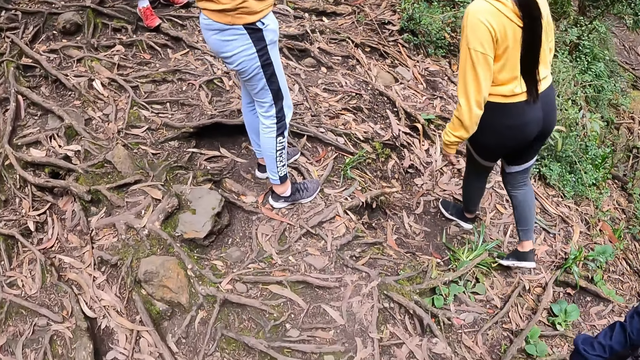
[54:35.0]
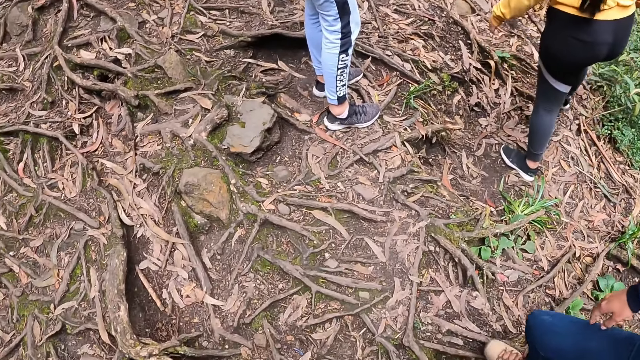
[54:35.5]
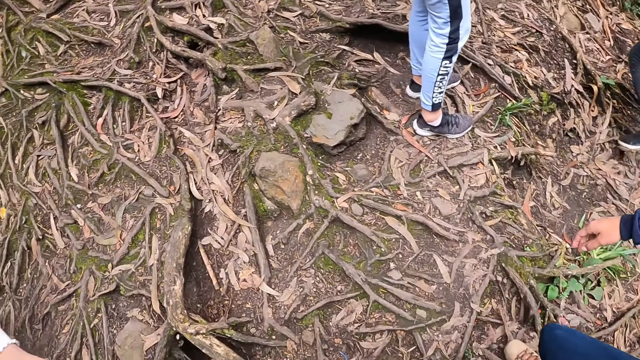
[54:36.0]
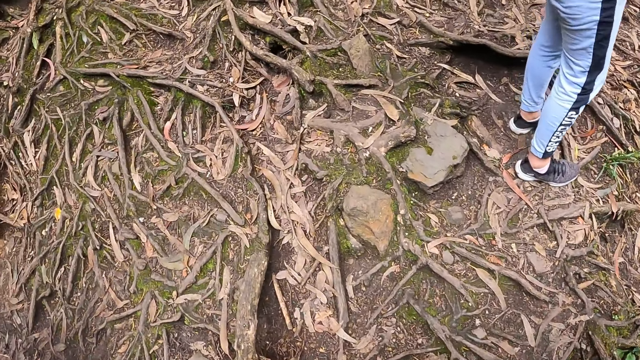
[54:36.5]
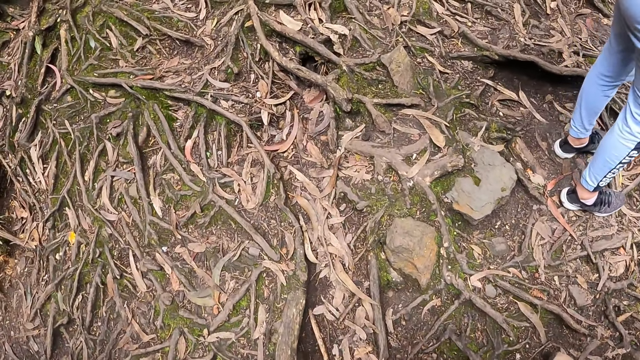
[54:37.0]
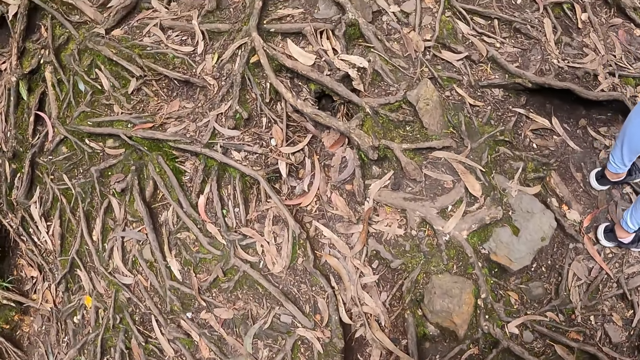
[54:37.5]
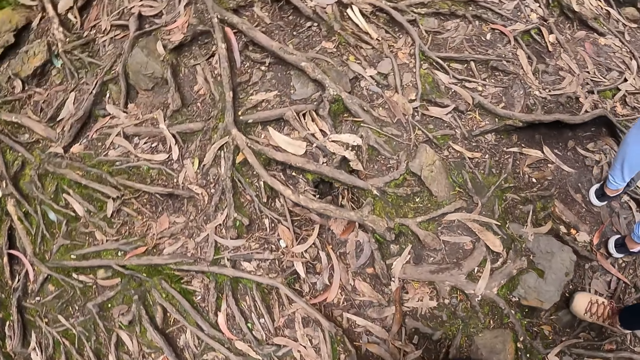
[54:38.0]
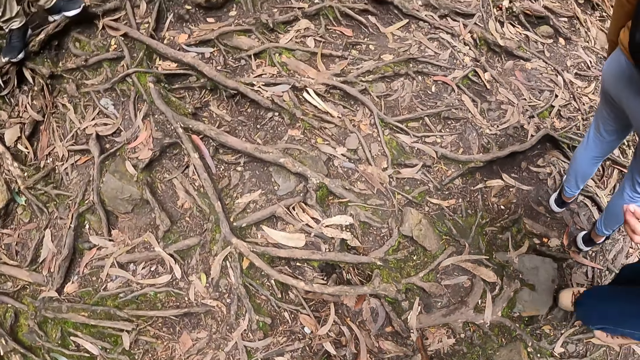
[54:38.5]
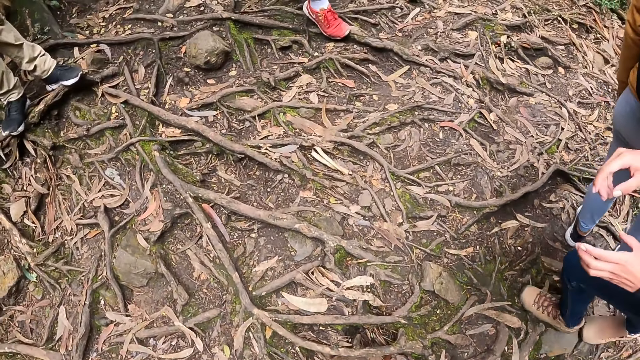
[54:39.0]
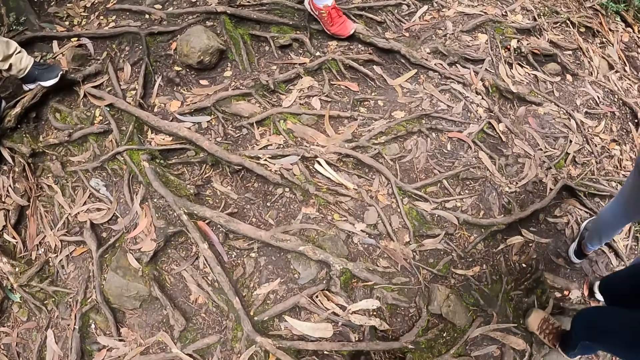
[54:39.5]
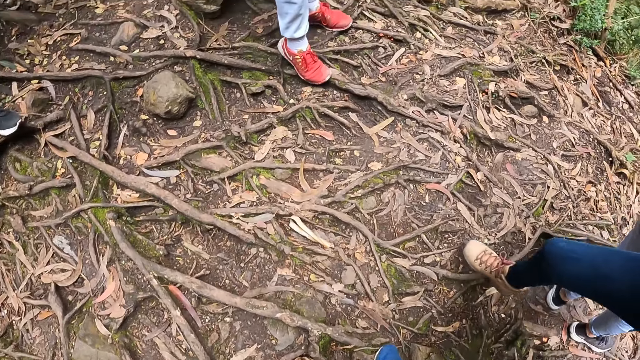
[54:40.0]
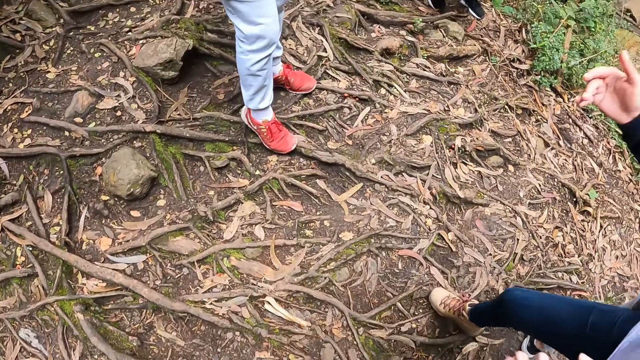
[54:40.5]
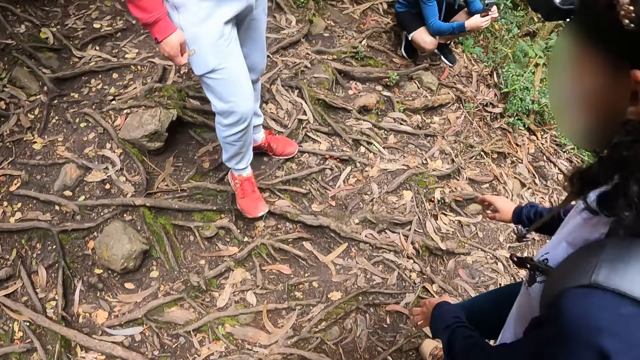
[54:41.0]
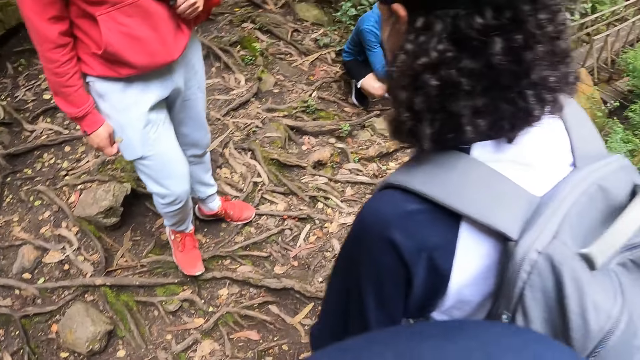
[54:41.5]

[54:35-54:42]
The camera wearer walks.

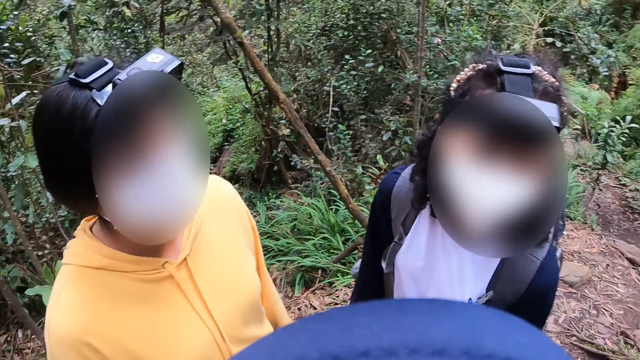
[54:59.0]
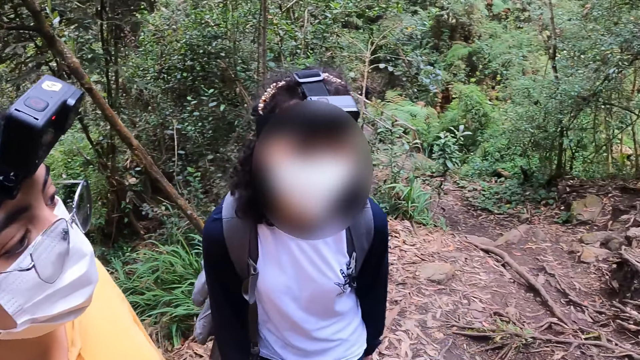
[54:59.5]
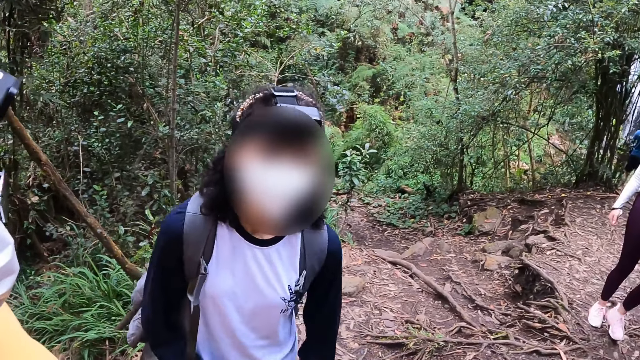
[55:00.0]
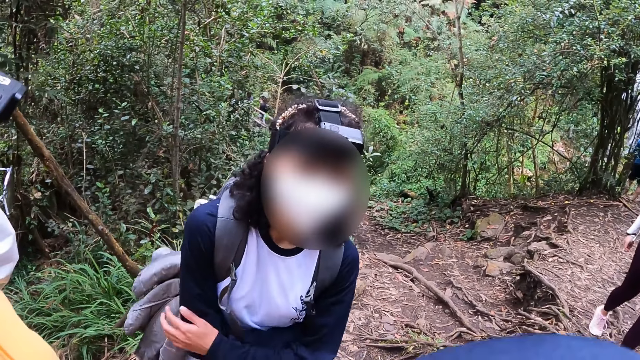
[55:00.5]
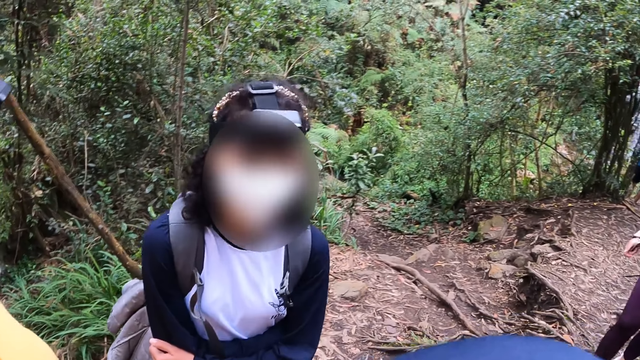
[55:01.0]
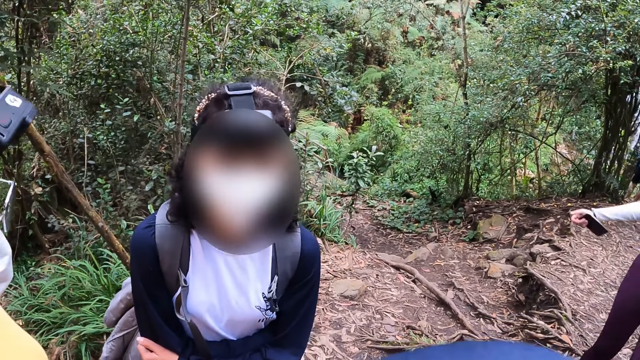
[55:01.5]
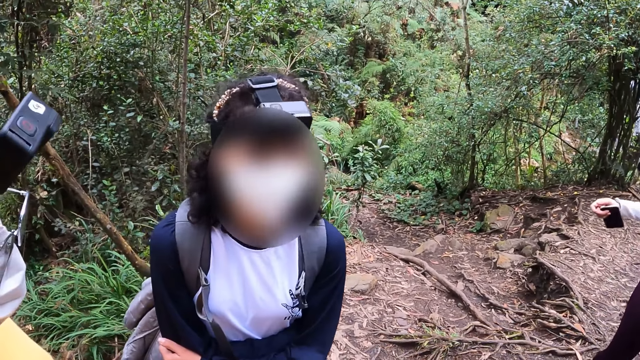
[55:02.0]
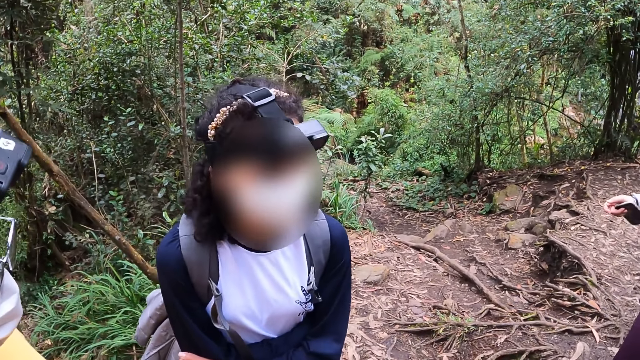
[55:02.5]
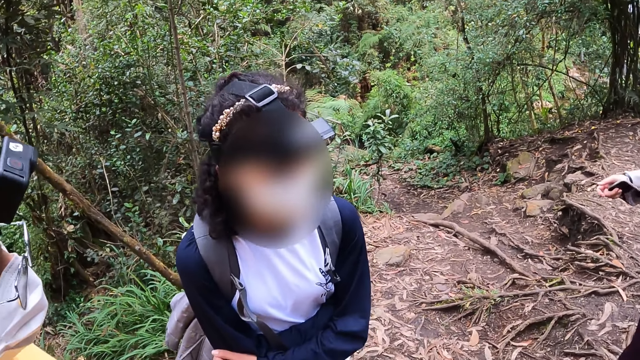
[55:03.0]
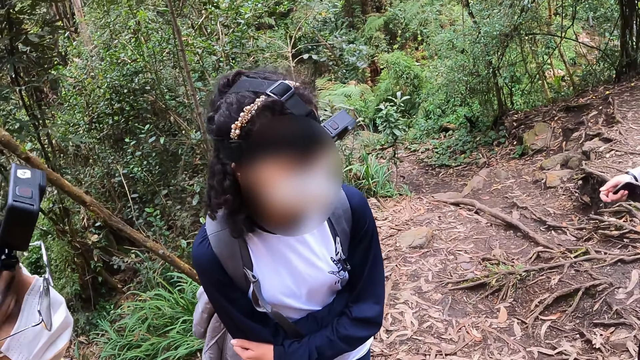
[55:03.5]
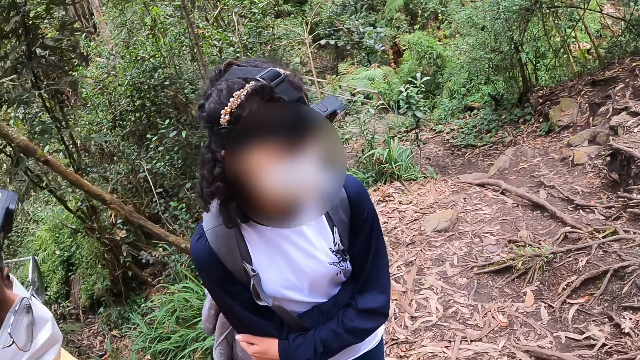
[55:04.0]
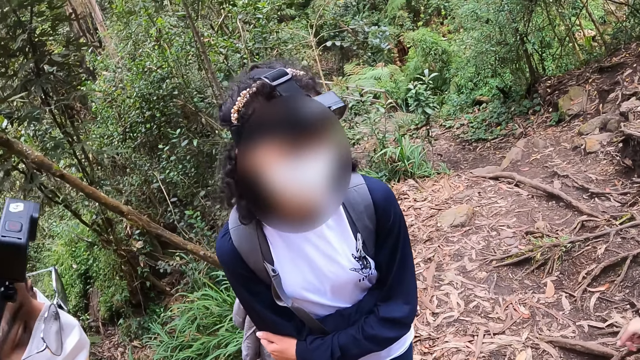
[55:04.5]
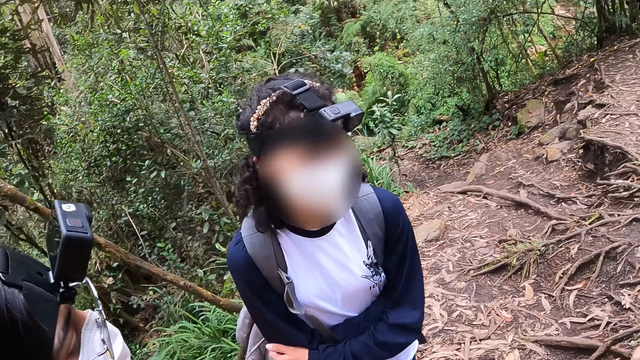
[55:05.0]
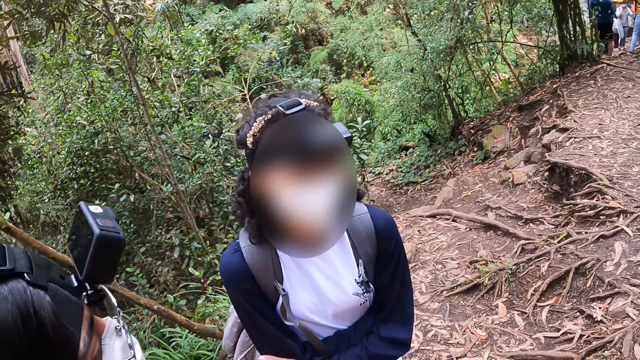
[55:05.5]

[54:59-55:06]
The camera wearer talks to a person and another person.

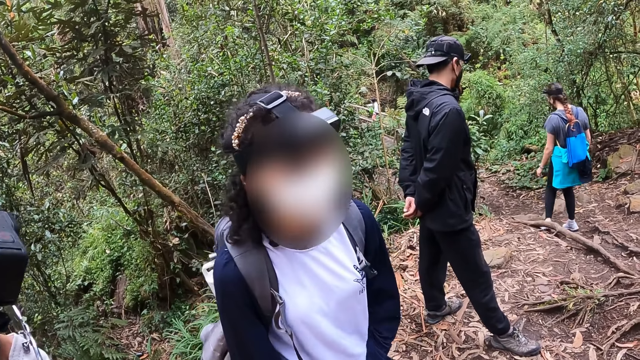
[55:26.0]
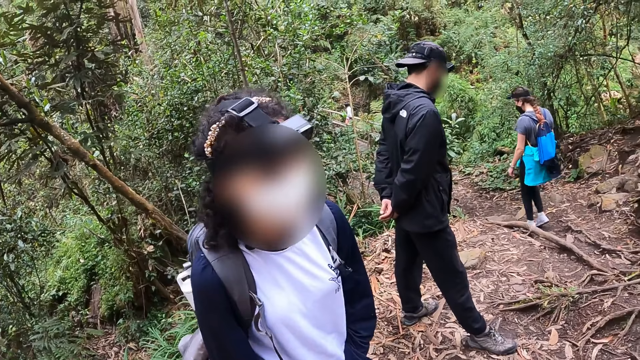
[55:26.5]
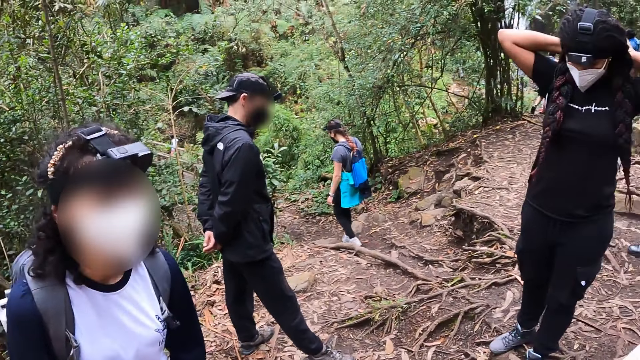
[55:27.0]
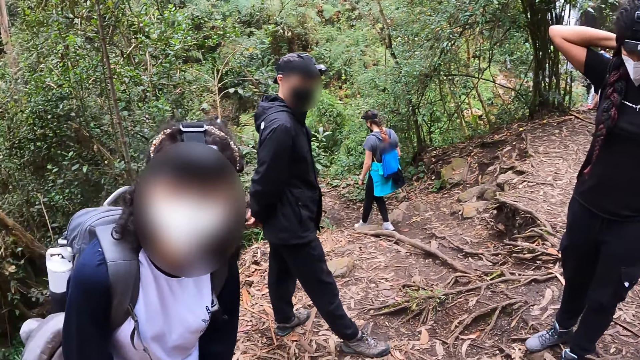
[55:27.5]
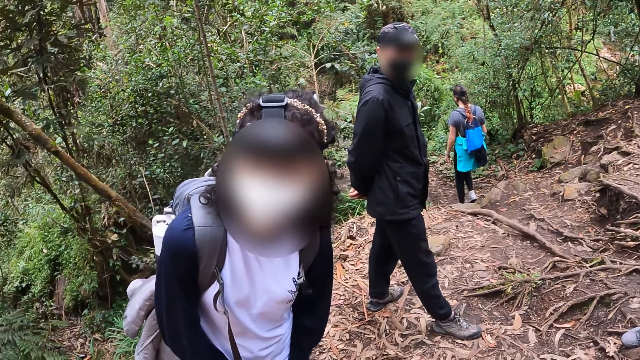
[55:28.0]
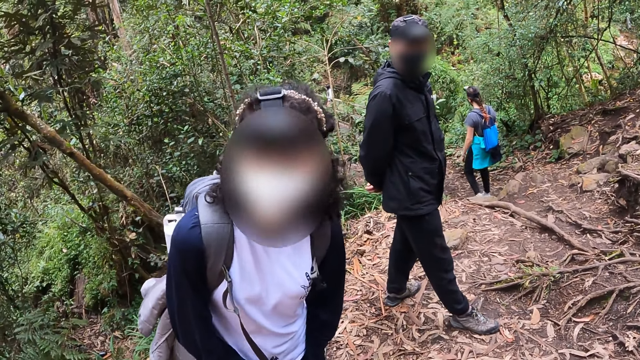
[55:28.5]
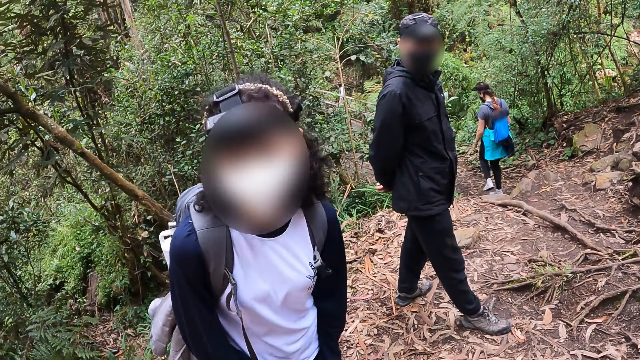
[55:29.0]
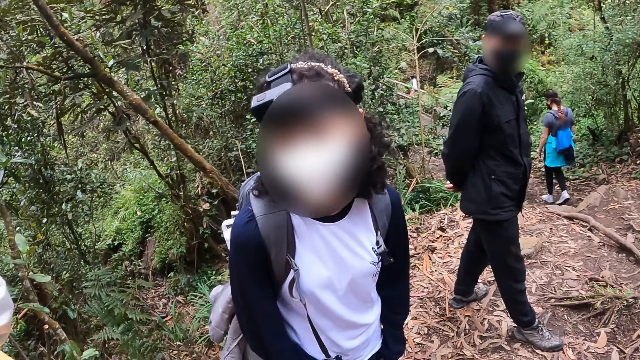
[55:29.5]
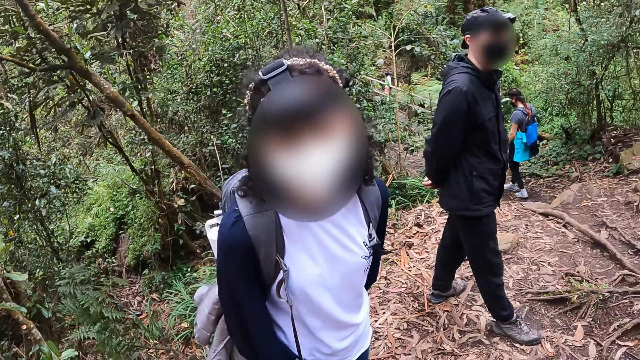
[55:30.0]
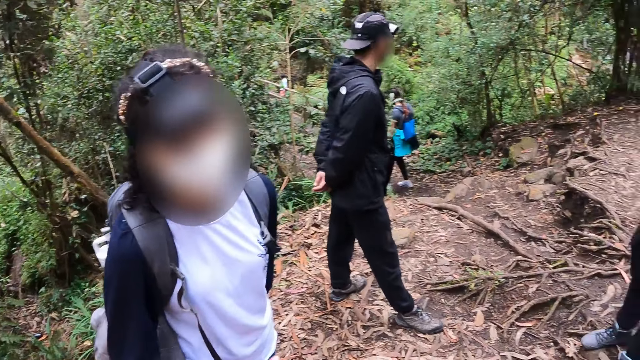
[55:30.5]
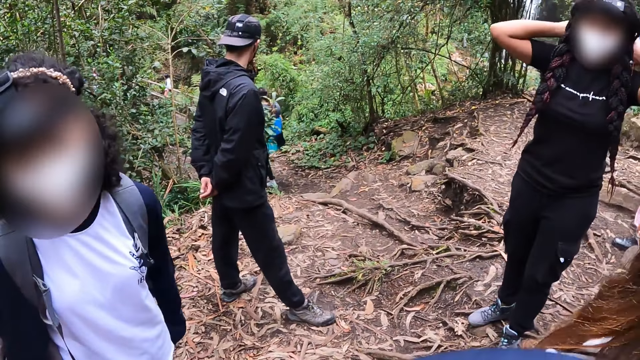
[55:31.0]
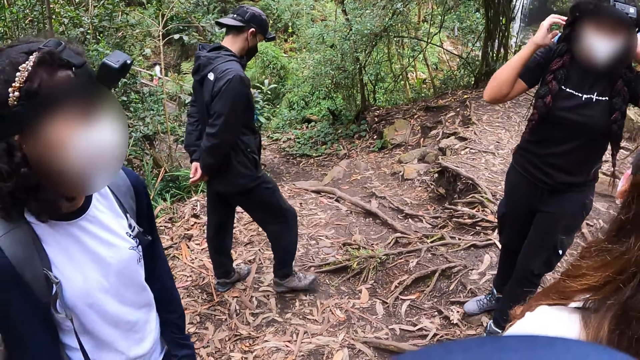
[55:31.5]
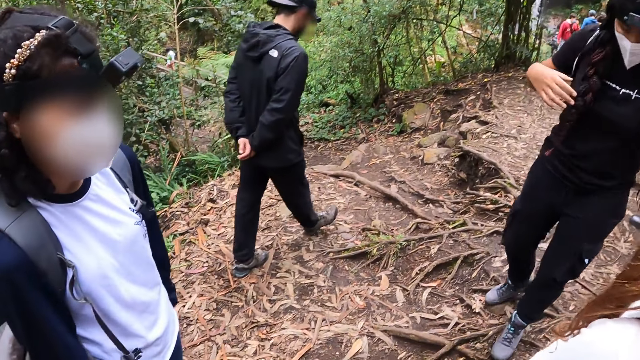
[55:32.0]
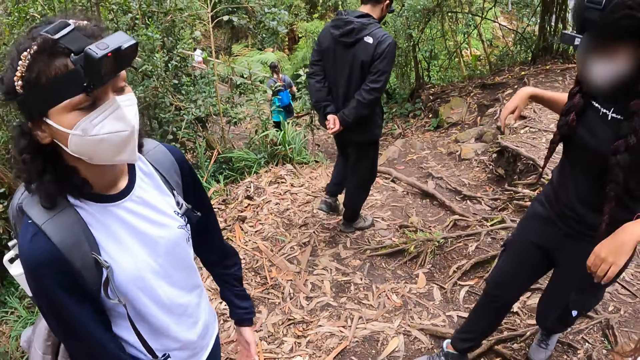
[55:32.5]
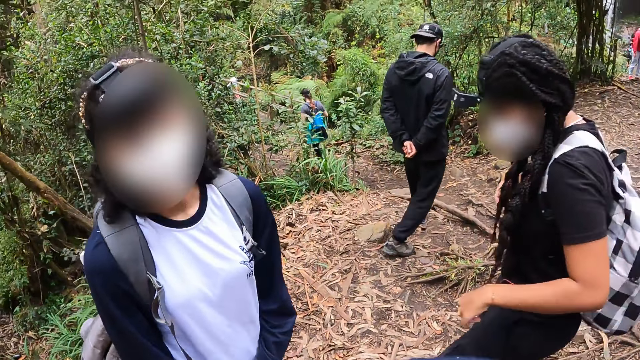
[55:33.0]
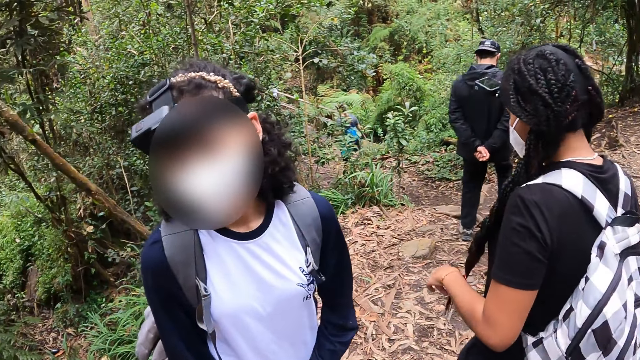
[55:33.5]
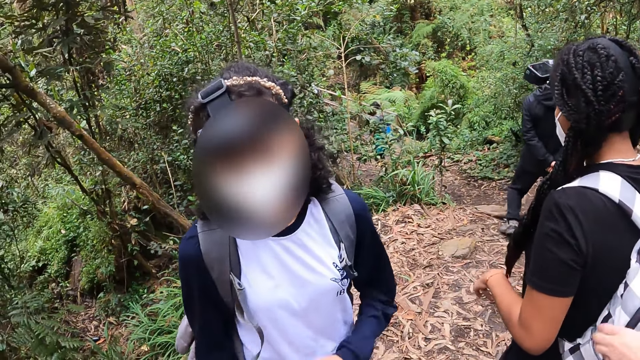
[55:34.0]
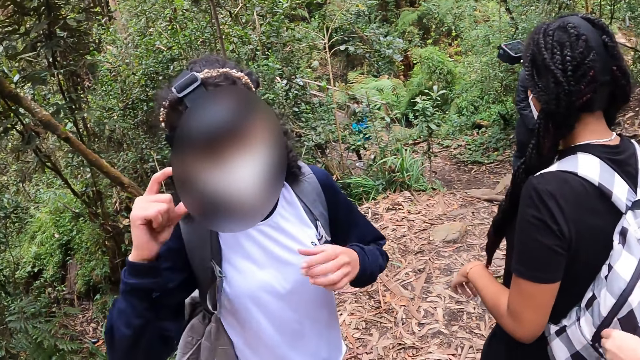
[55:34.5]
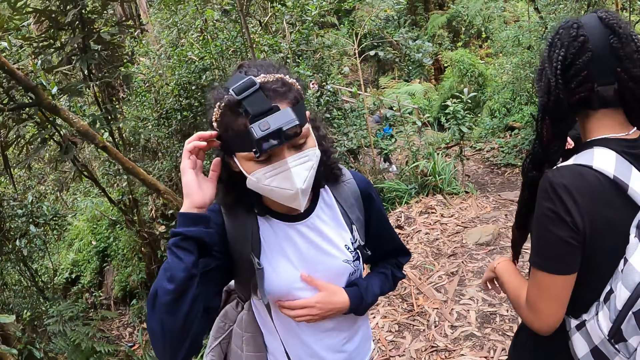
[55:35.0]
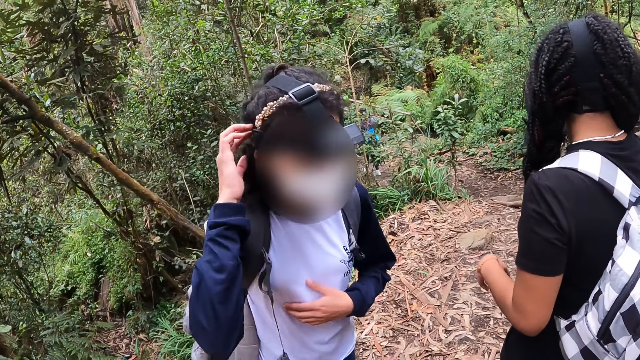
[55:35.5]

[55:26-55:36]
A woman walks towards the wooden bridge. Another woman opens a bag on the back of a third woman with her left hand.
